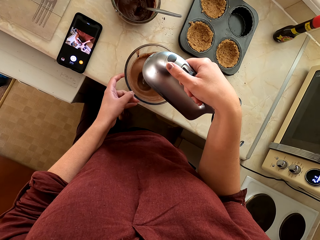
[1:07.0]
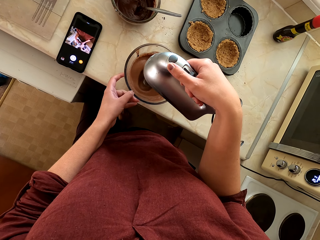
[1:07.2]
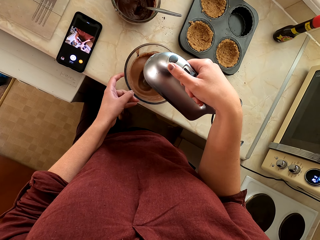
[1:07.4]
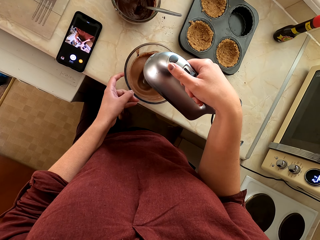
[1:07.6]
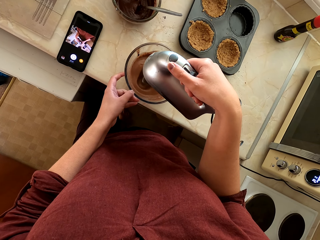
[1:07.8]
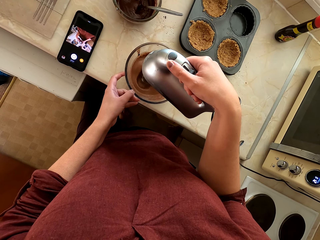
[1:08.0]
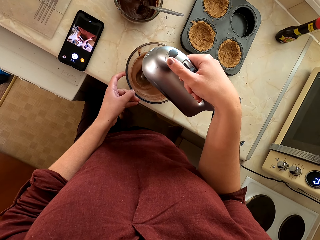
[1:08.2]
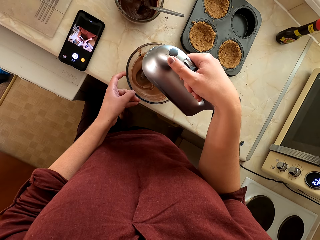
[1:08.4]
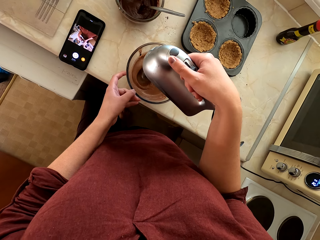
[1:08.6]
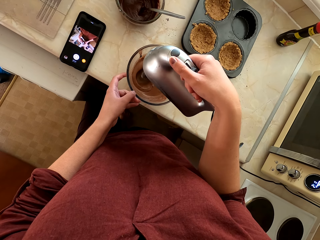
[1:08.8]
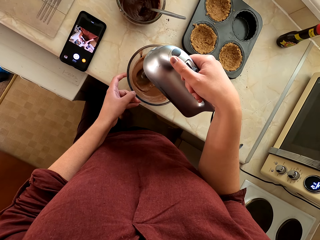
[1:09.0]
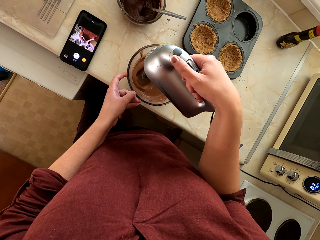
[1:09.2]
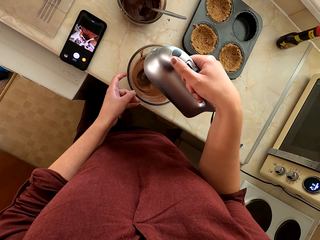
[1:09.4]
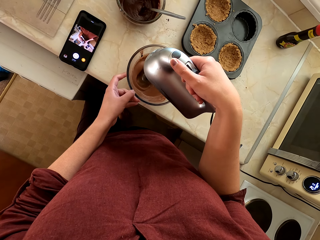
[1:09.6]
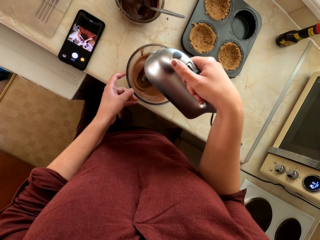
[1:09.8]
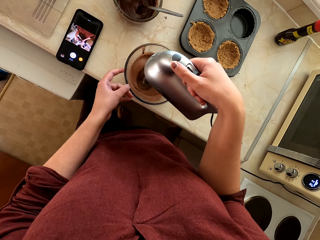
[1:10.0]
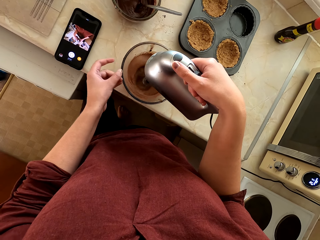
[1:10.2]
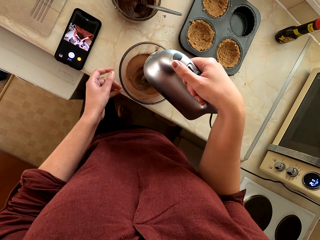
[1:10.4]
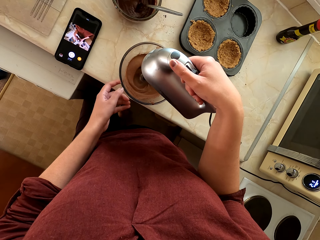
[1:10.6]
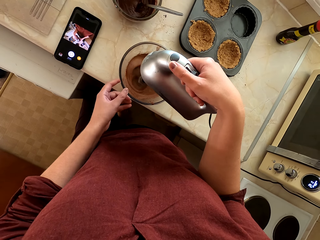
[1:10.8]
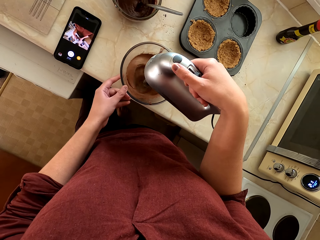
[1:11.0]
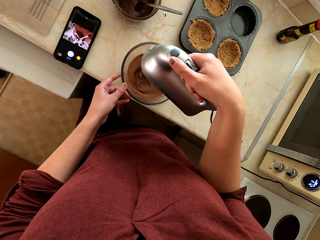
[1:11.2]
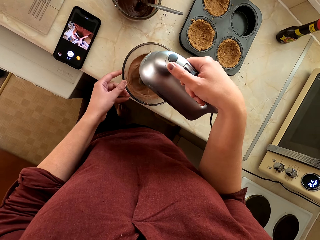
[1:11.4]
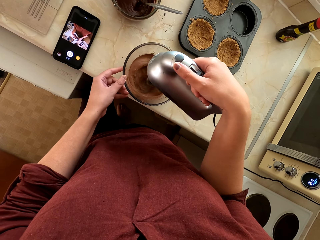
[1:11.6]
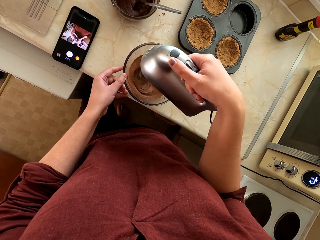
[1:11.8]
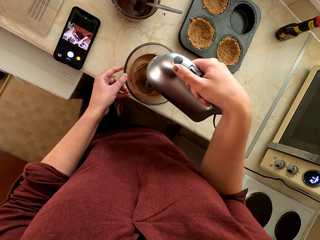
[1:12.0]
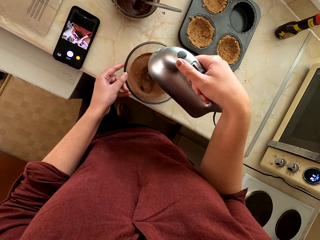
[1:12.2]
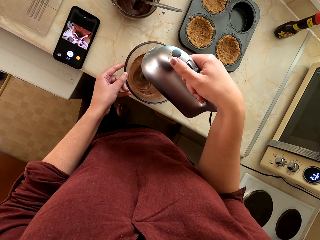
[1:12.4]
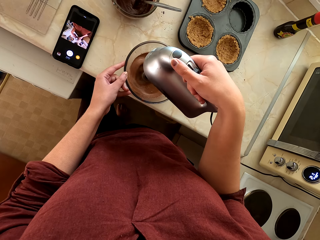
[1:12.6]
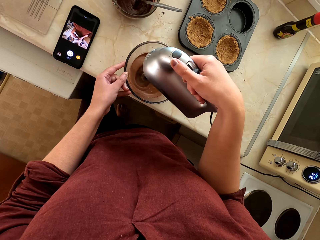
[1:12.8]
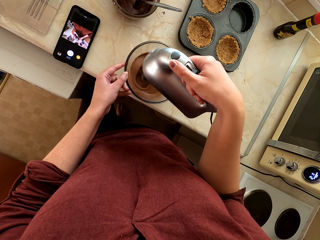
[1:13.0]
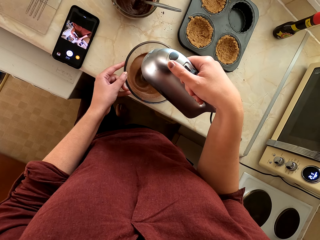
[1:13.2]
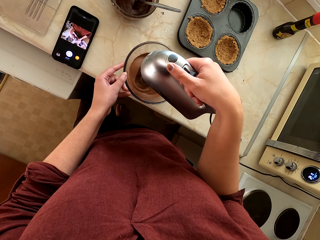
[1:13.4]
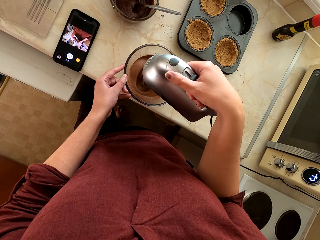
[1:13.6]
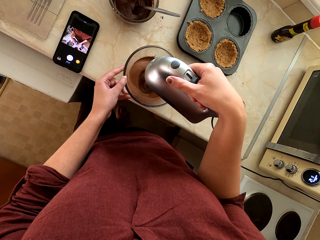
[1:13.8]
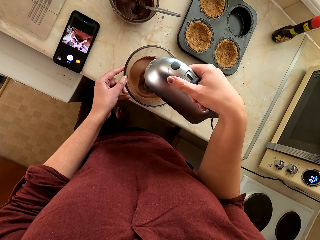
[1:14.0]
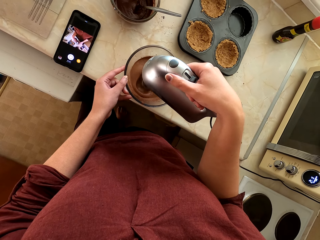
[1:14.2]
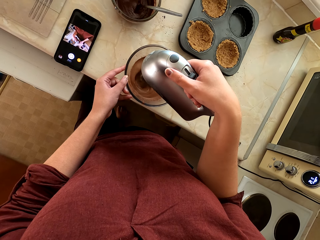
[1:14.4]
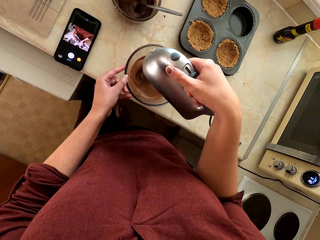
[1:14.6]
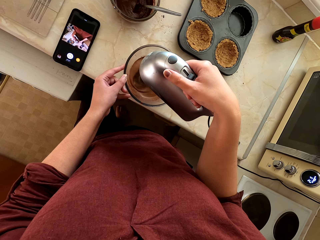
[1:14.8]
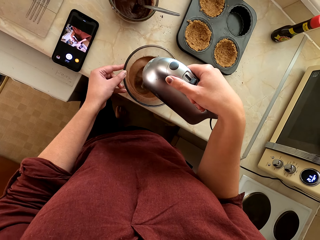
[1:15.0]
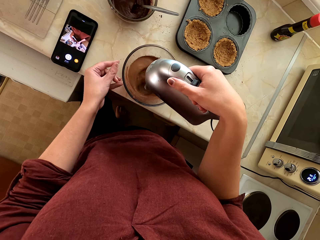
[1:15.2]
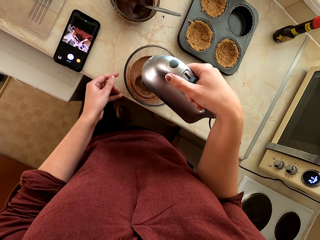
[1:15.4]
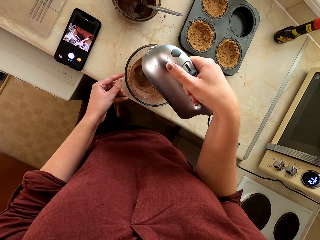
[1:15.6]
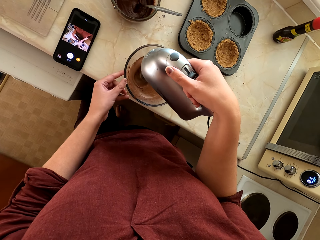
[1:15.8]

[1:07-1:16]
The camera wearer whisks the paste. She rotates the bowl of ingredients with her hand.

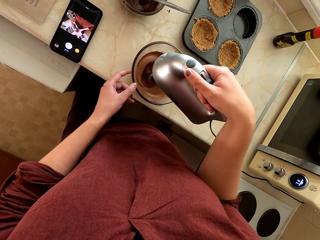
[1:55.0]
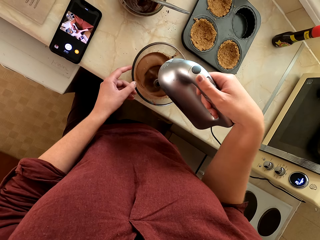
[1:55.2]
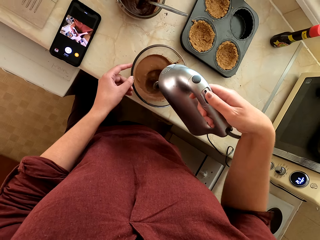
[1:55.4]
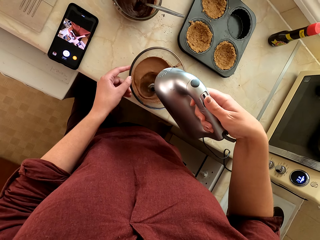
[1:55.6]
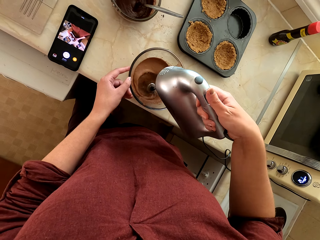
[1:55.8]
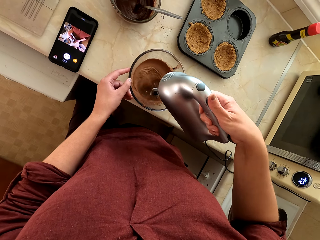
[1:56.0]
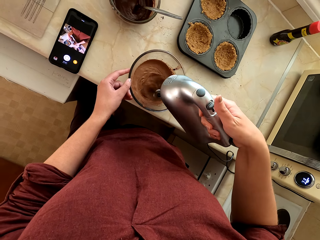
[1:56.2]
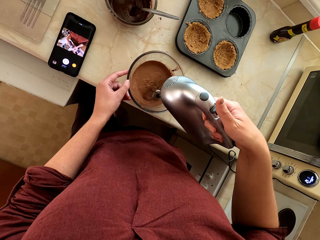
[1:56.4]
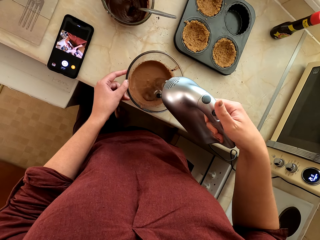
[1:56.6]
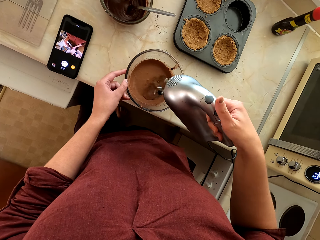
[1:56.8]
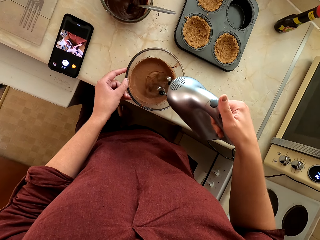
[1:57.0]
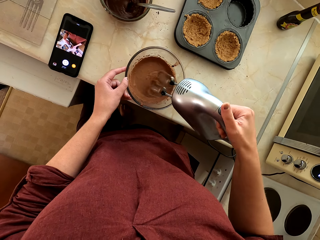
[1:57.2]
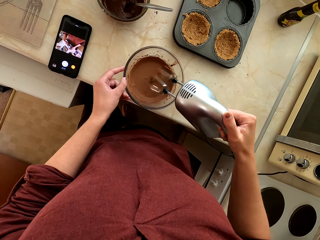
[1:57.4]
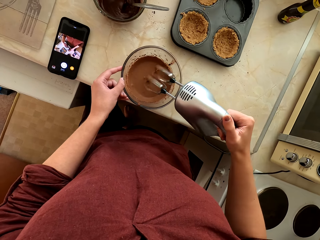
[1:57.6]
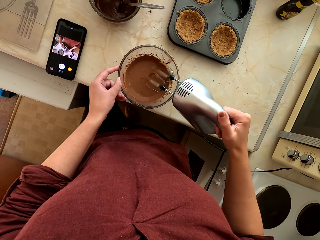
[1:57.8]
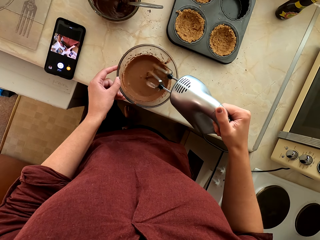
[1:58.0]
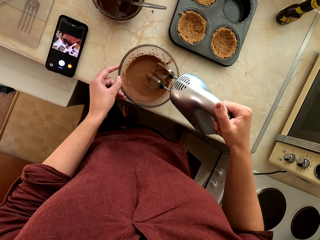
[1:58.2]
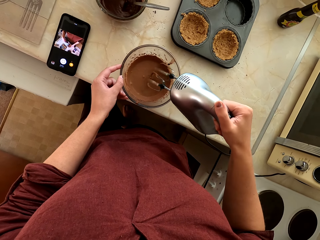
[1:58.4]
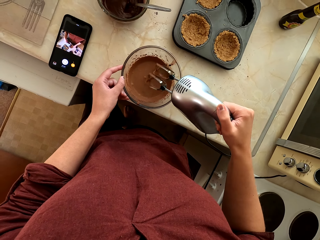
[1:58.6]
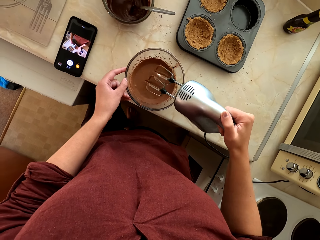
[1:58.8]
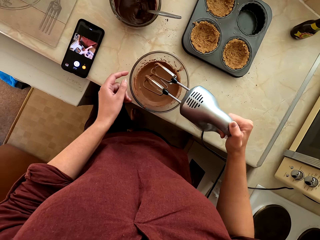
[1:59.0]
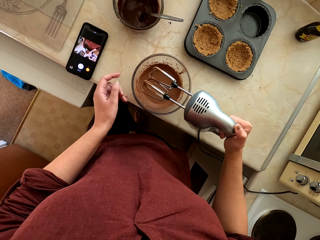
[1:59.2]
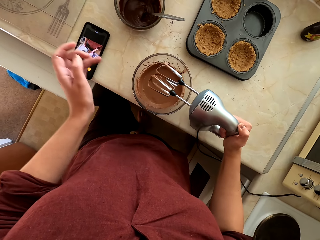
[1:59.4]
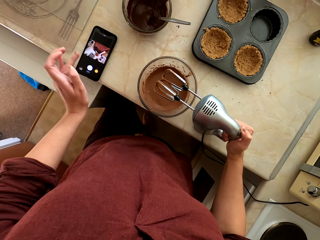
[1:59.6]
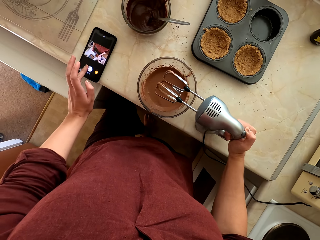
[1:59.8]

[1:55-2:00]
The camera wearer turns off the hand mixer. They whisk the paste.
